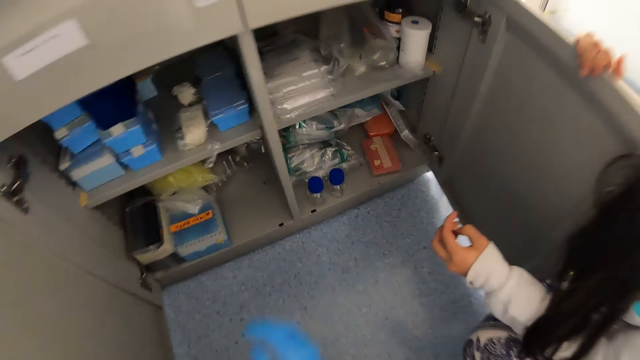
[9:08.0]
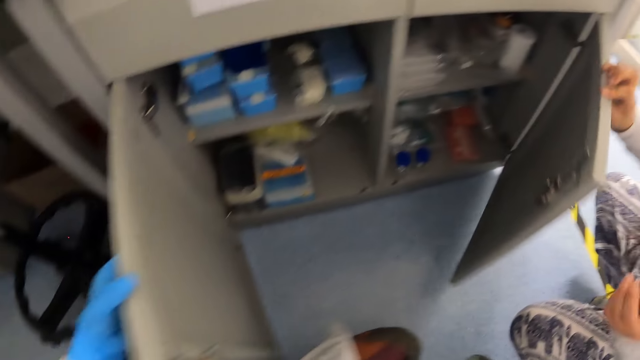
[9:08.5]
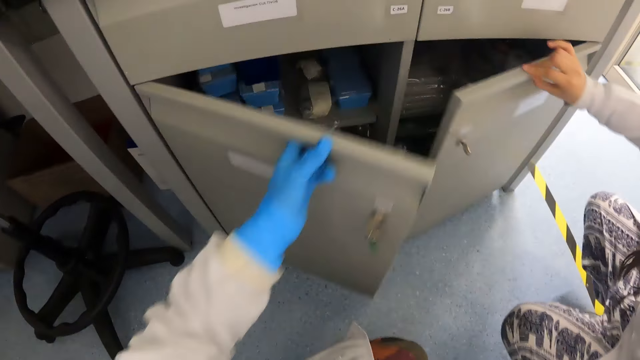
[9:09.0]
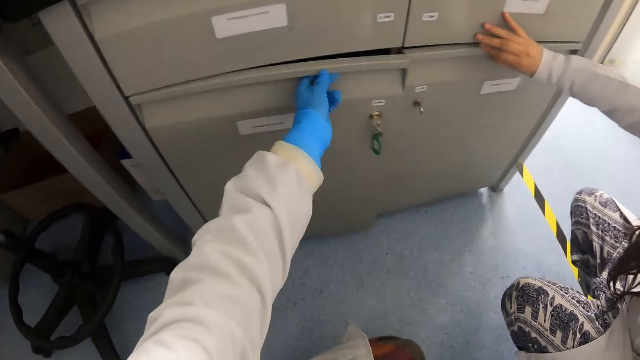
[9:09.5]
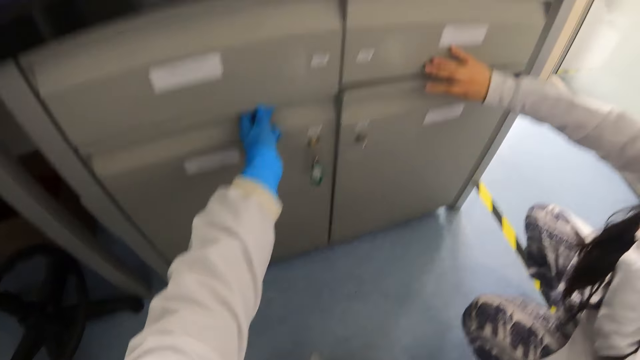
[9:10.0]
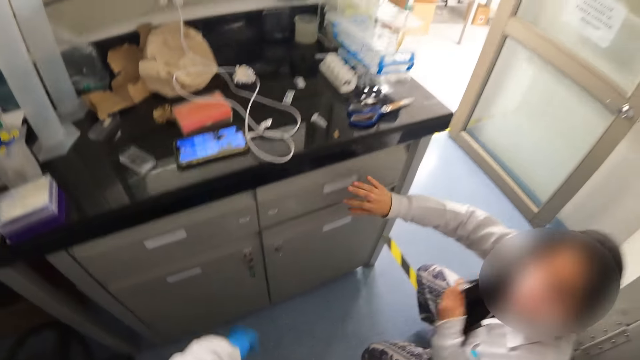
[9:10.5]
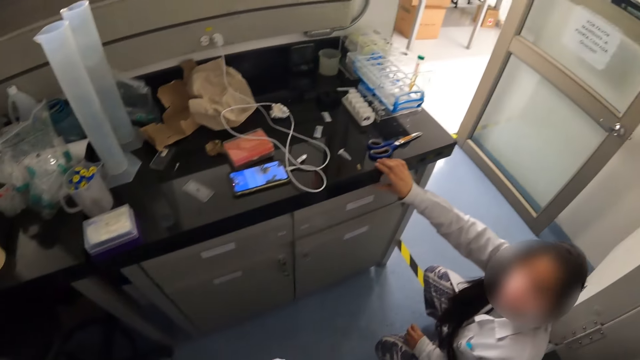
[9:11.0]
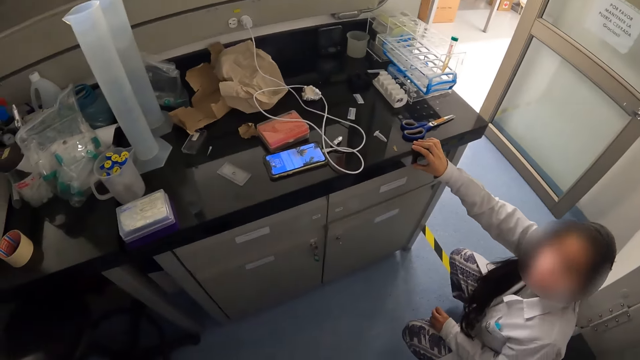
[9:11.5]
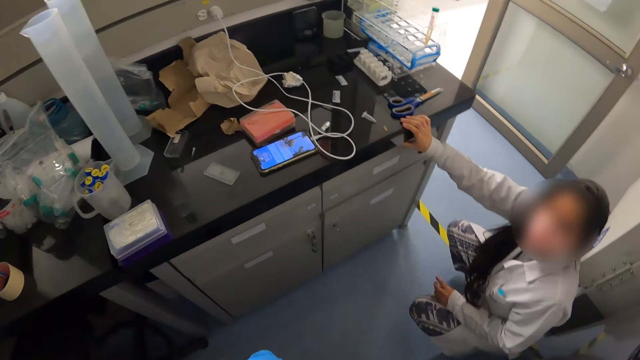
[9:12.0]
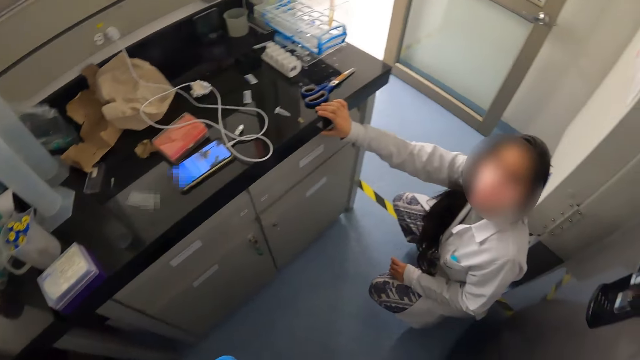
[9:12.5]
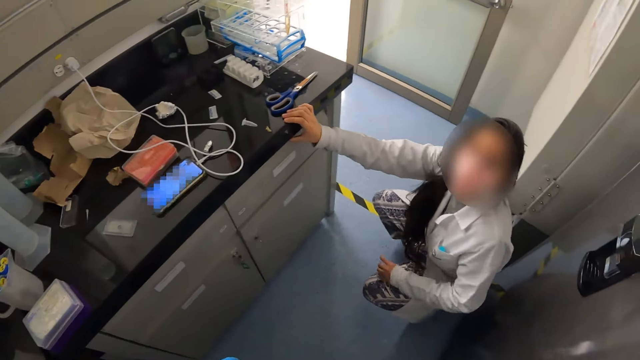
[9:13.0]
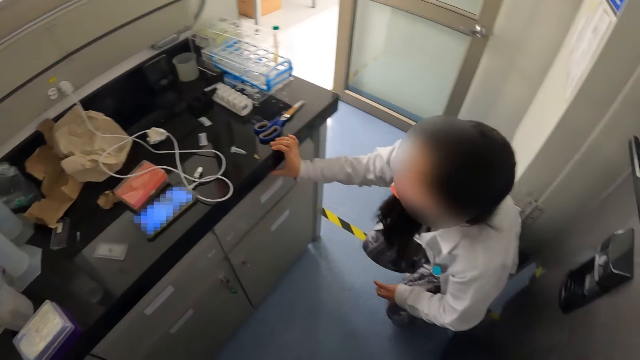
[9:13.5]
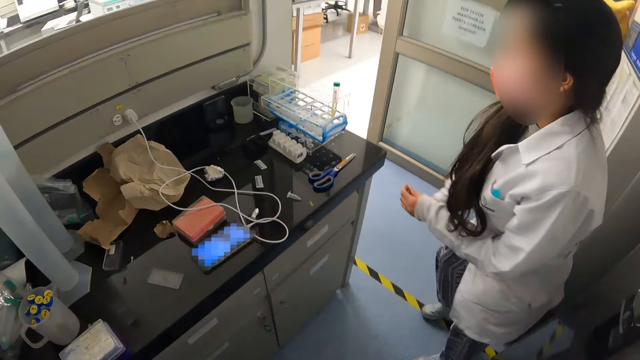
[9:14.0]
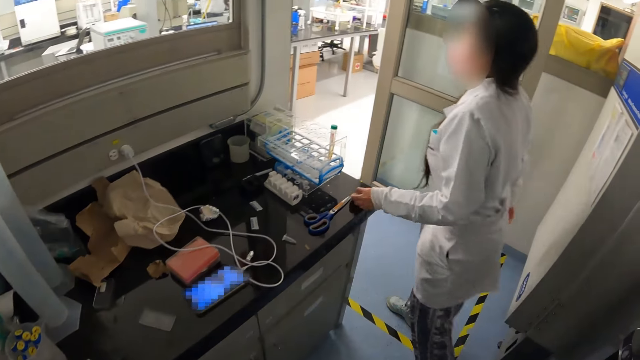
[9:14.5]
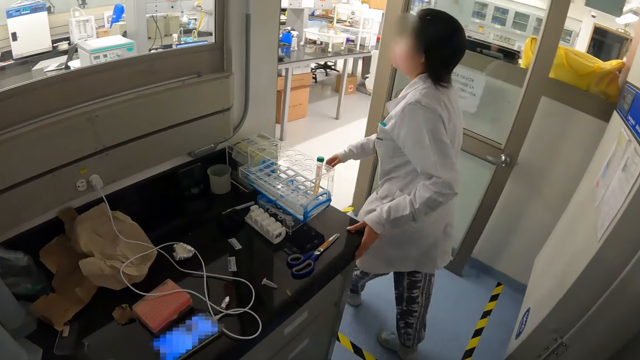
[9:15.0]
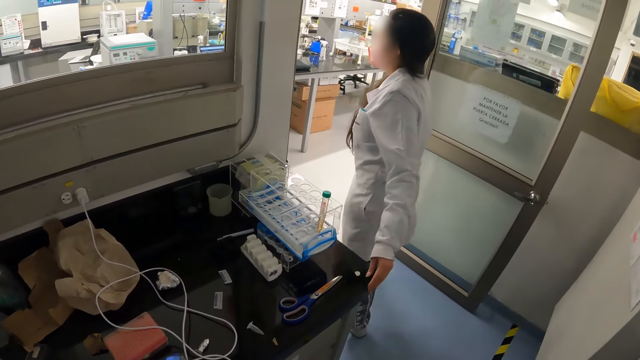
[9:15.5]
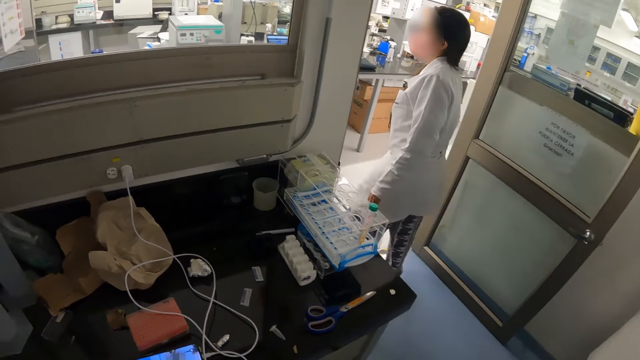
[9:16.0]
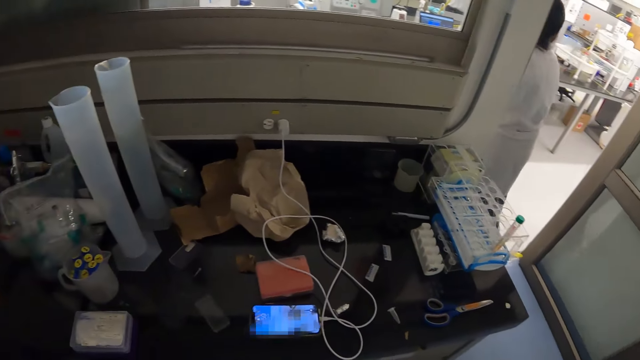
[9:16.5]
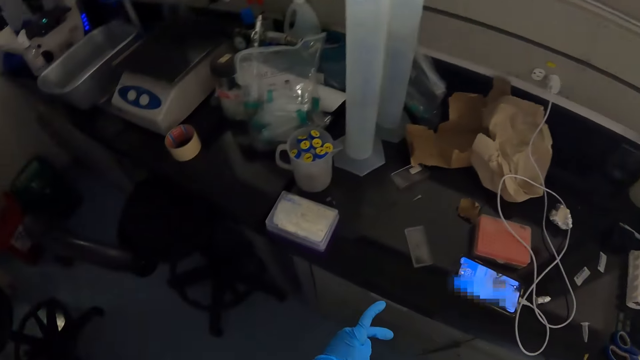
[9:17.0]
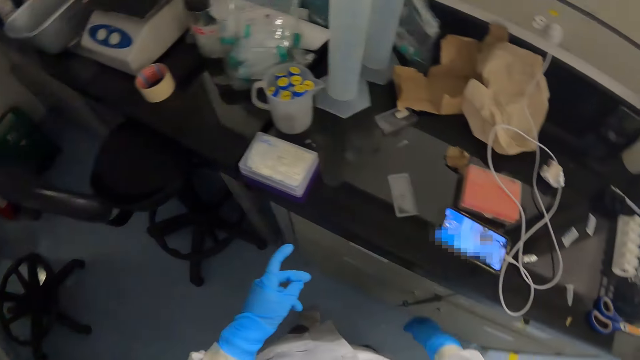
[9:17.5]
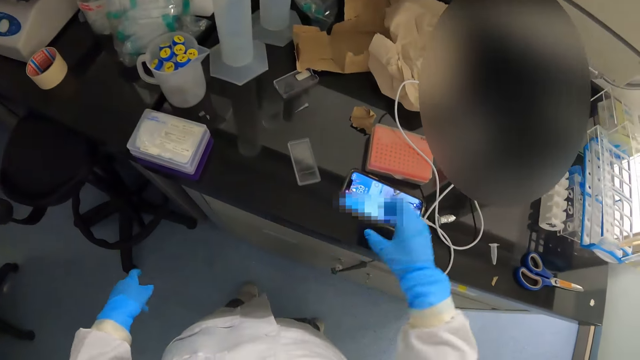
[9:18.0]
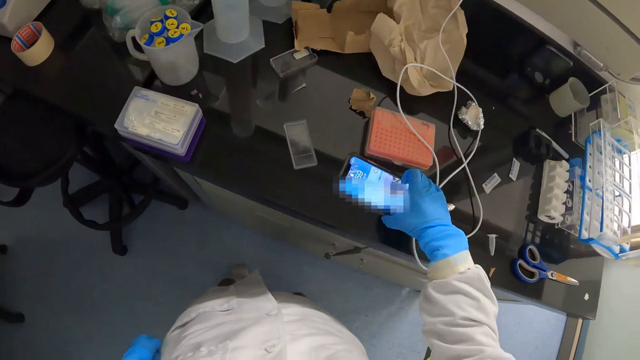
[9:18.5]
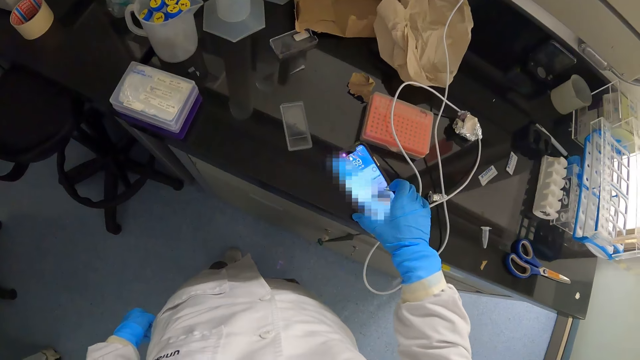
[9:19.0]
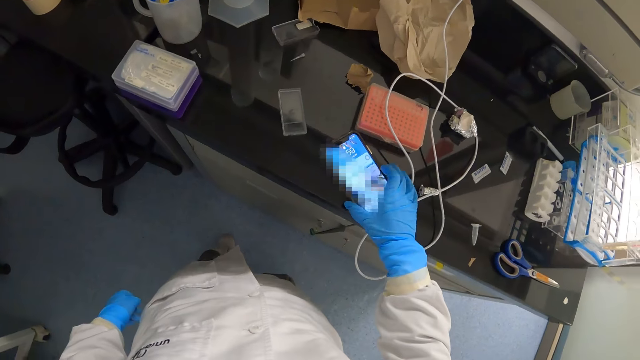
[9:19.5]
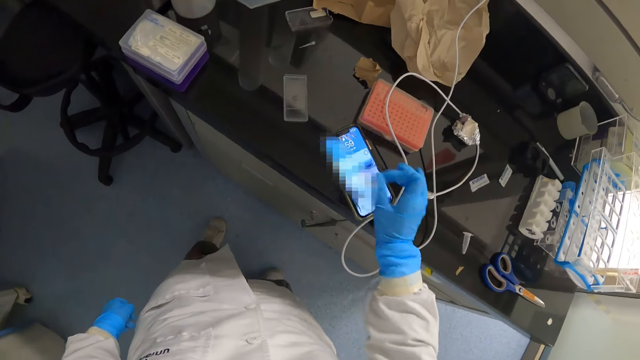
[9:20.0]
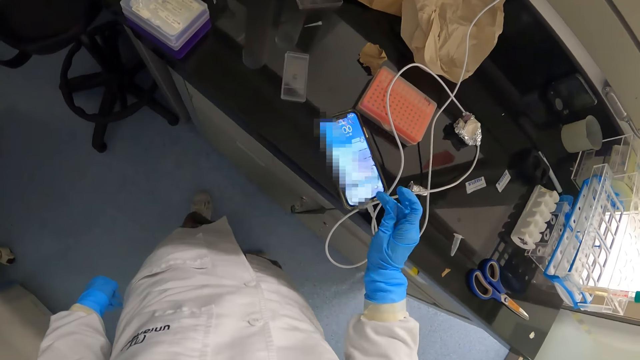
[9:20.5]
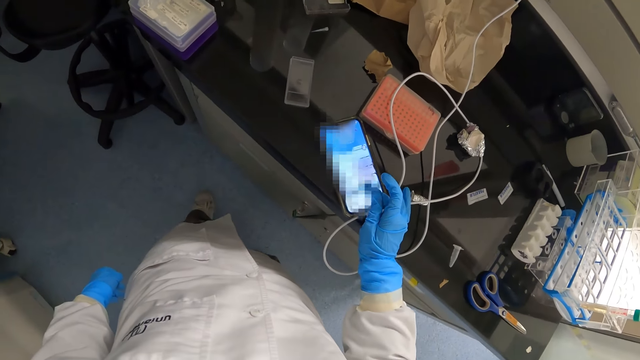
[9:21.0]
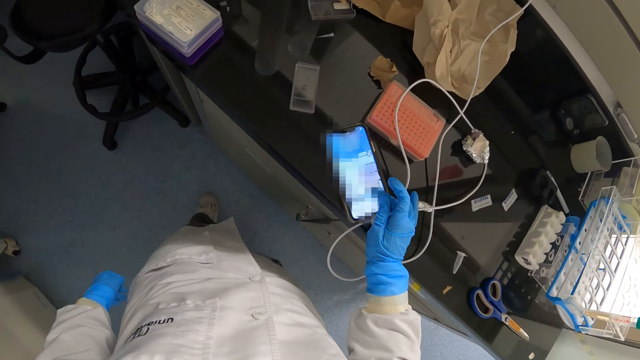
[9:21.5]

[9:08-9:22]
The woman closes the cupboard with her right hand. The camera wearer closes the cupboard with his left hand. He interacts with the woman. He operates a phone on a countertop with his right hand.

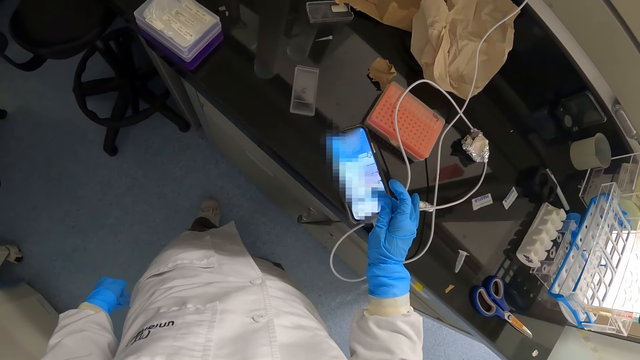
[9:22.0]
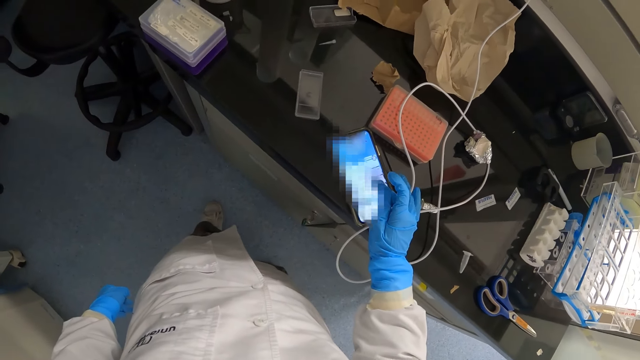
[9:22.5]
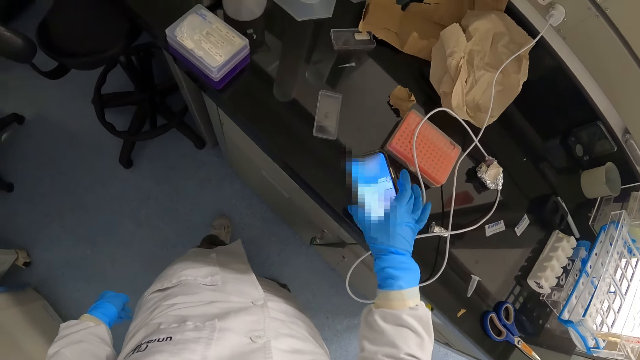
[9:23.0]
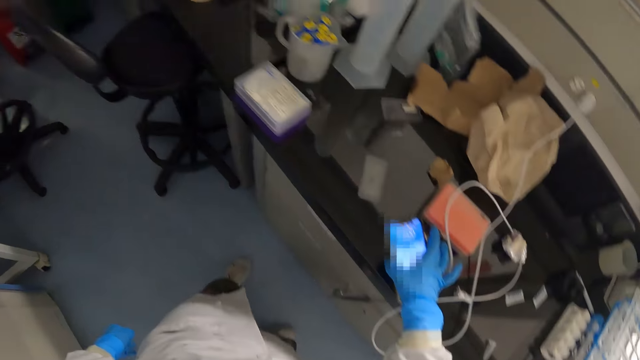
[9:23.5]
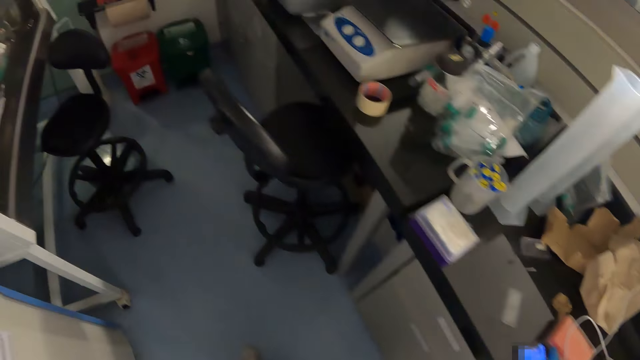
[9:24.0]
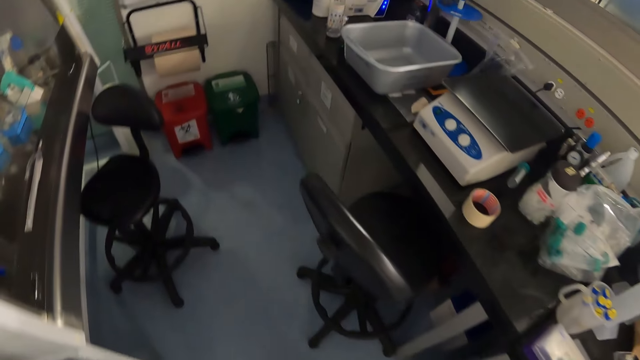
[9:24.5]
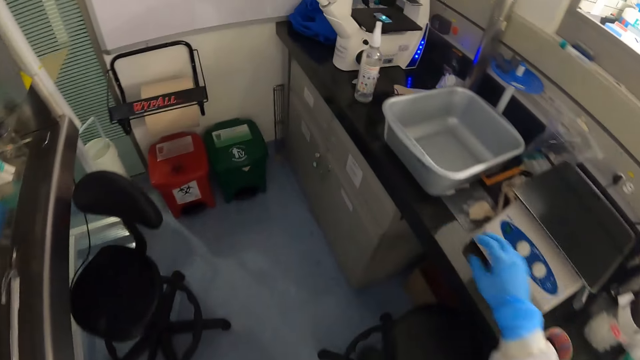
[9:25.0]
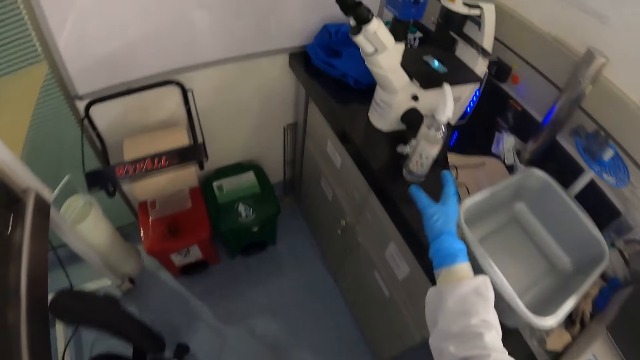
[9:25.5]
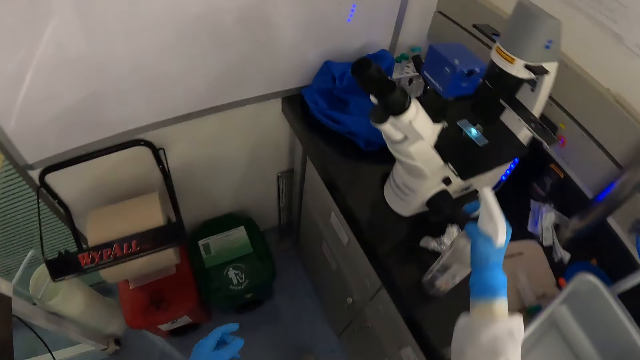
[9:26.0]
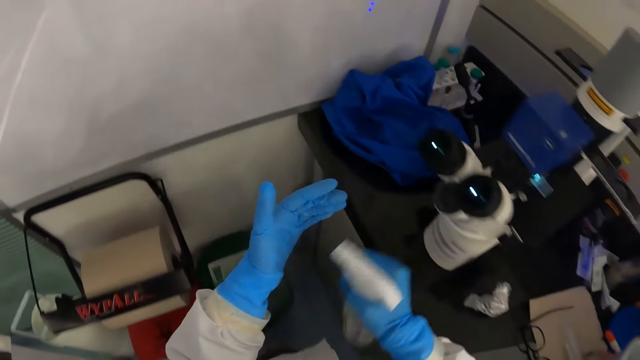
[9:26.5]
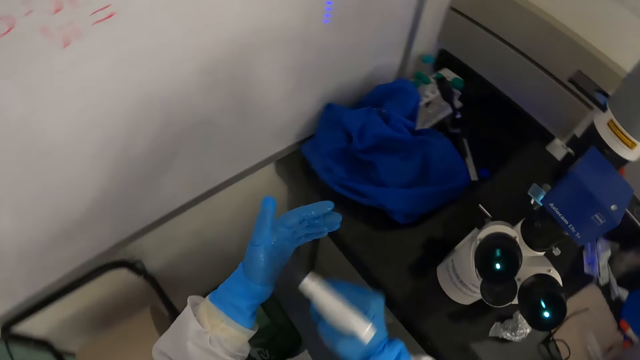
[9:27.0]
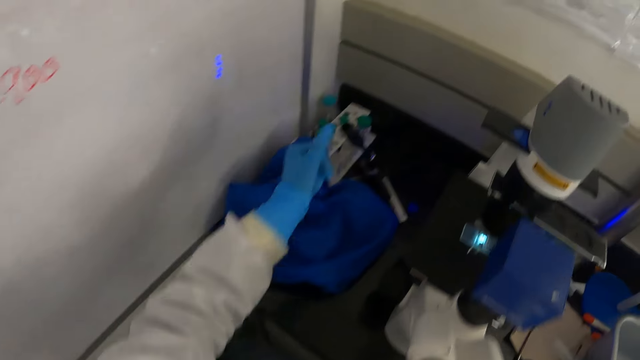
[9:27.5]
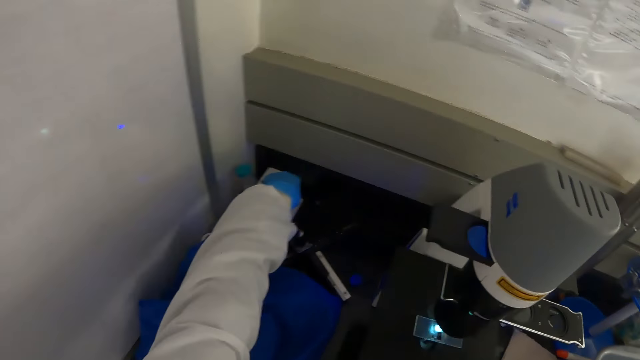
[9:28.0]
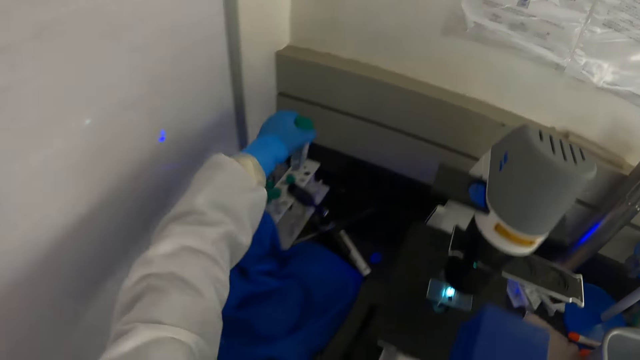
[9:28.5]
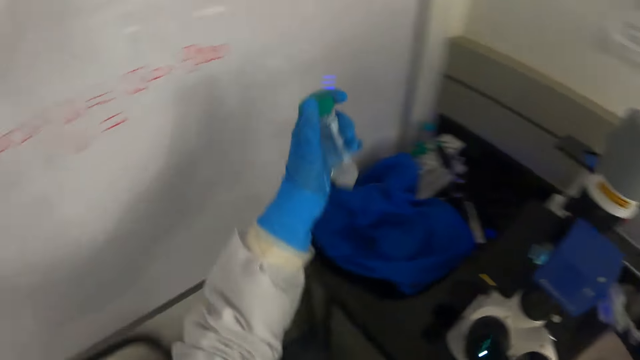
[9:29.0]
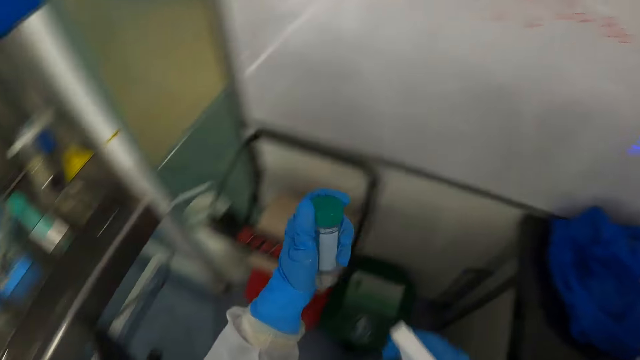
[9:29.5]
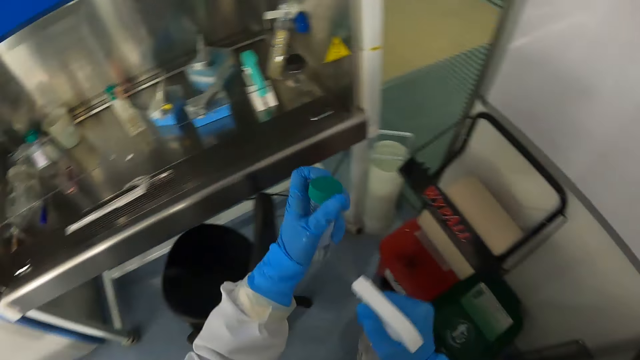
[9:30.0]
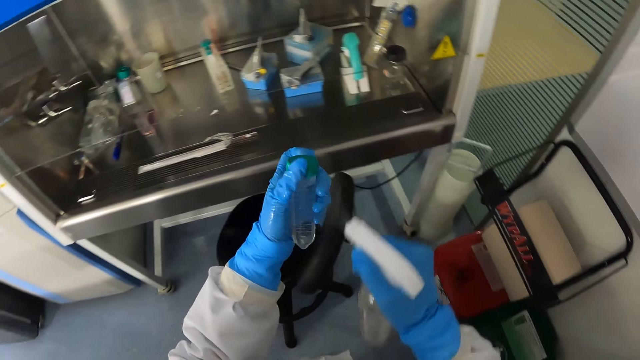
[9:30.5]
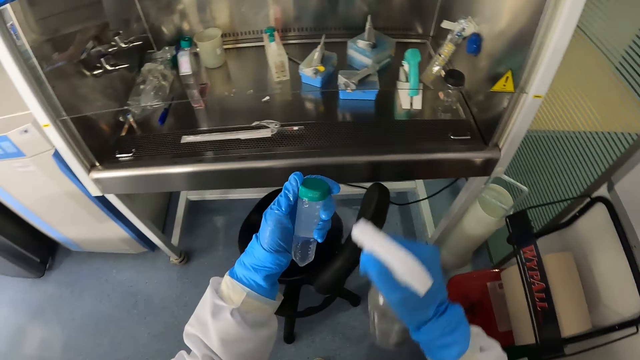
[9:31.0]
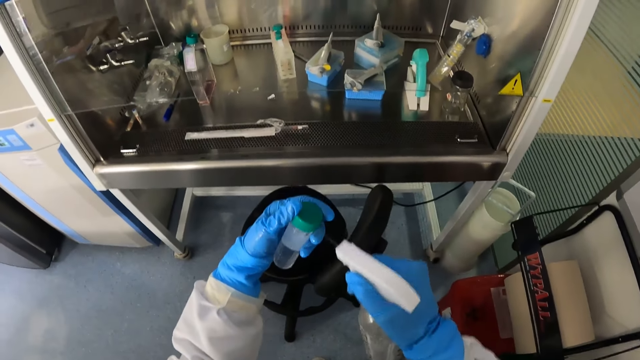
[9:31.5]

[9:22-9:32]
The camera wearer walks. He picks a bottle of sanitizer from the countertop with his right hand. He sprays his left palm with the bottle of sanitizer in his right hand. He picks a vial from a rack in the countertop with his left hand. He sprays the vial in his left hand with the sanitizer in his right hand.
